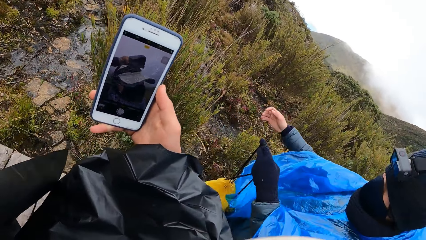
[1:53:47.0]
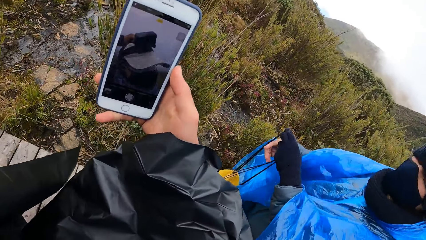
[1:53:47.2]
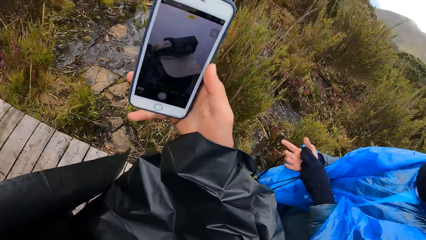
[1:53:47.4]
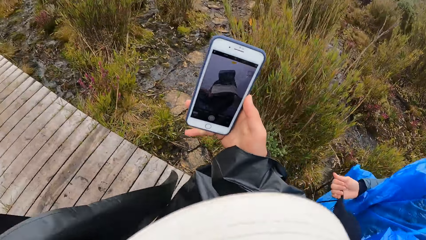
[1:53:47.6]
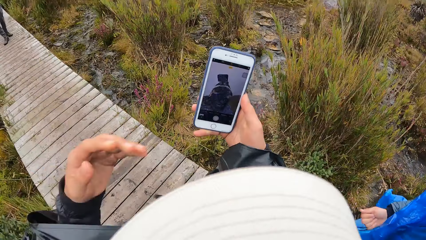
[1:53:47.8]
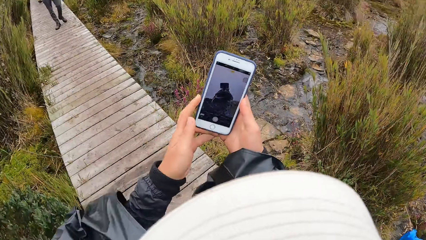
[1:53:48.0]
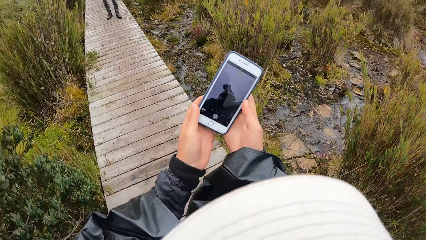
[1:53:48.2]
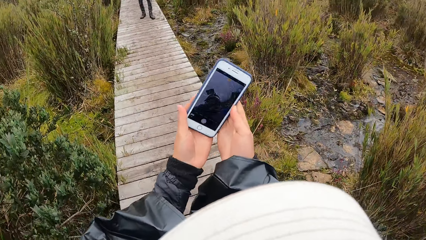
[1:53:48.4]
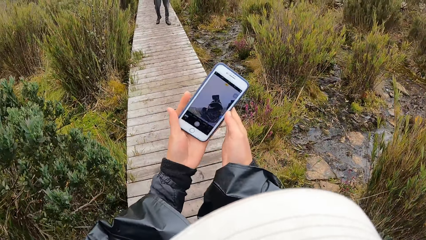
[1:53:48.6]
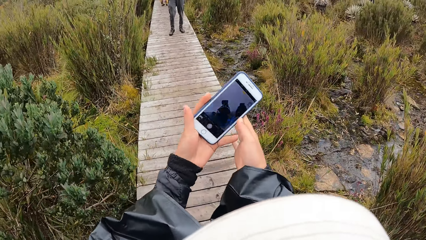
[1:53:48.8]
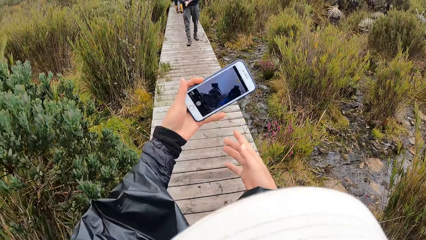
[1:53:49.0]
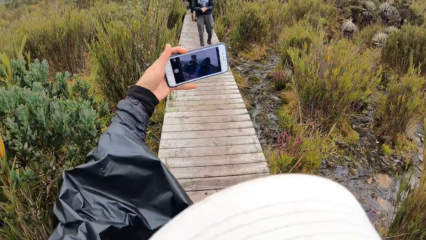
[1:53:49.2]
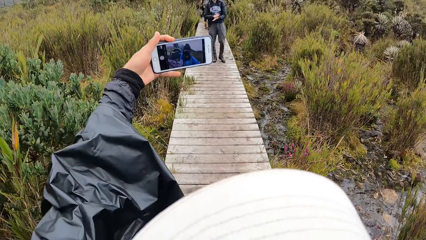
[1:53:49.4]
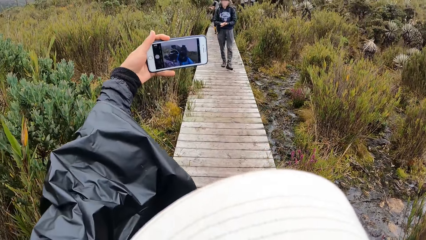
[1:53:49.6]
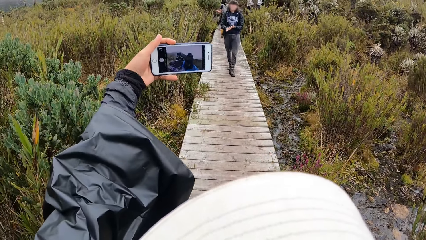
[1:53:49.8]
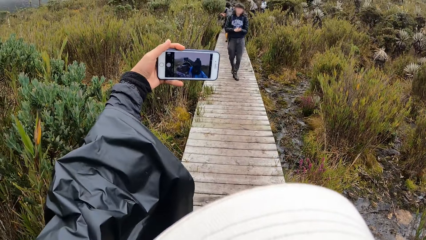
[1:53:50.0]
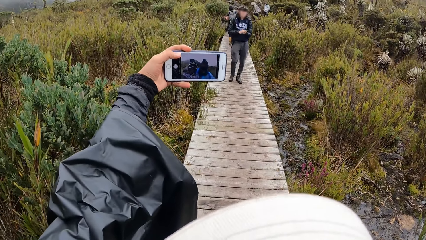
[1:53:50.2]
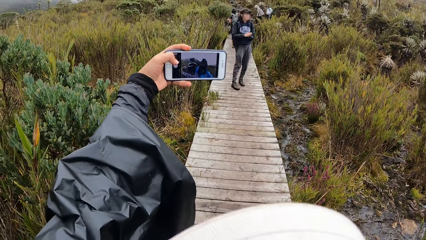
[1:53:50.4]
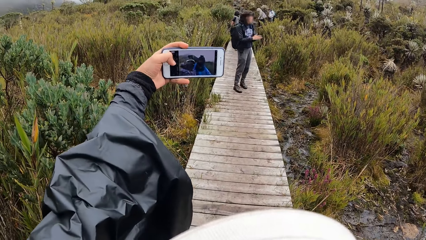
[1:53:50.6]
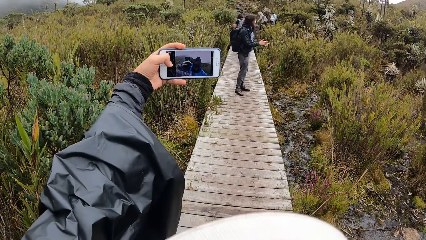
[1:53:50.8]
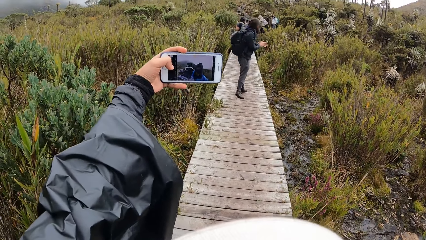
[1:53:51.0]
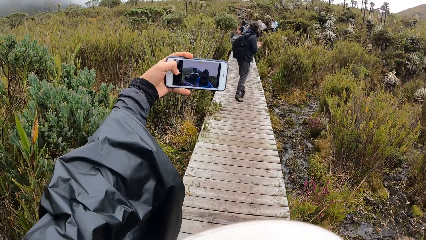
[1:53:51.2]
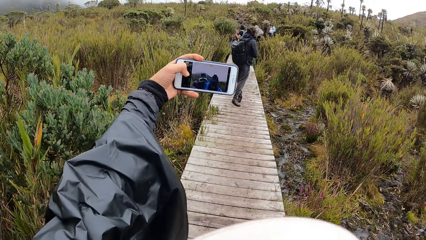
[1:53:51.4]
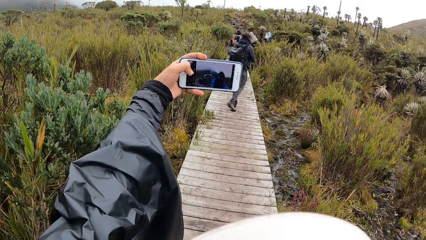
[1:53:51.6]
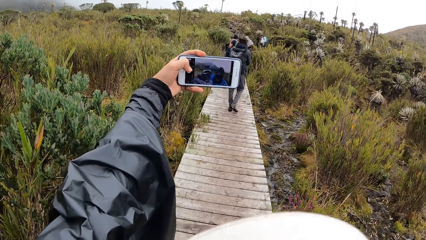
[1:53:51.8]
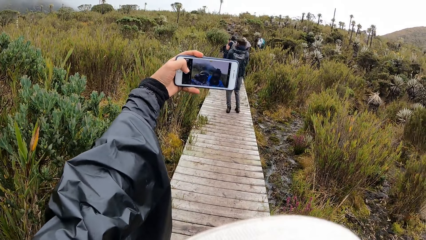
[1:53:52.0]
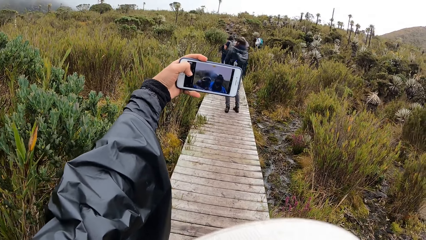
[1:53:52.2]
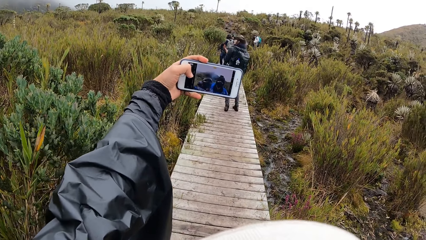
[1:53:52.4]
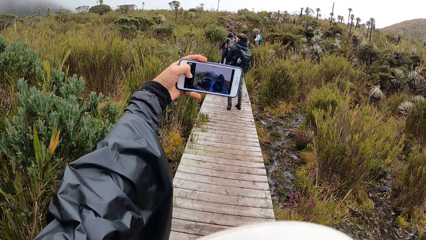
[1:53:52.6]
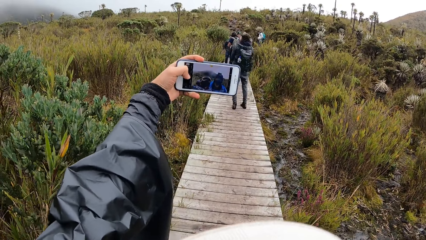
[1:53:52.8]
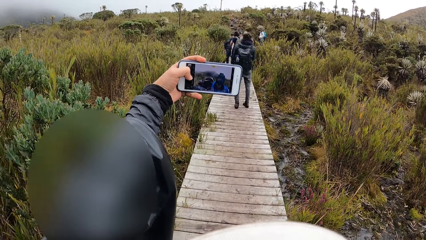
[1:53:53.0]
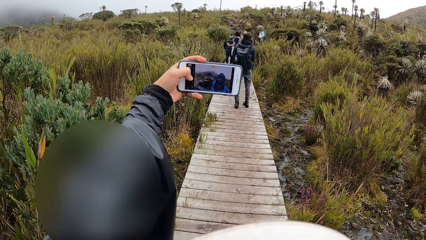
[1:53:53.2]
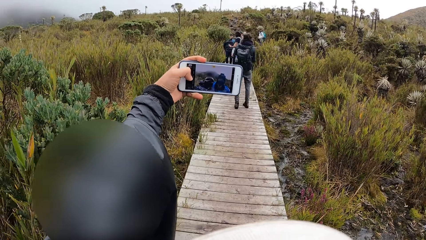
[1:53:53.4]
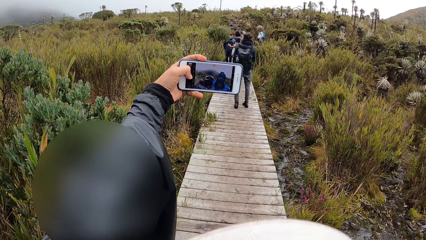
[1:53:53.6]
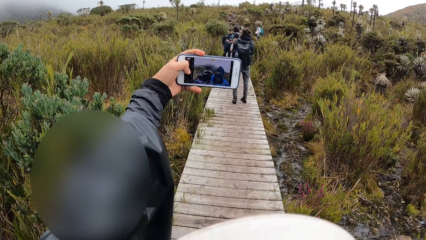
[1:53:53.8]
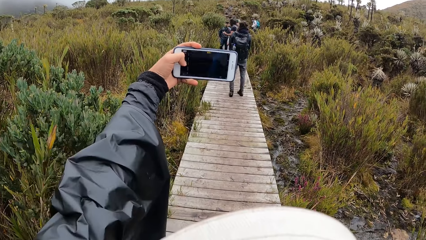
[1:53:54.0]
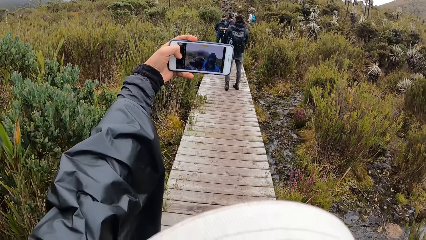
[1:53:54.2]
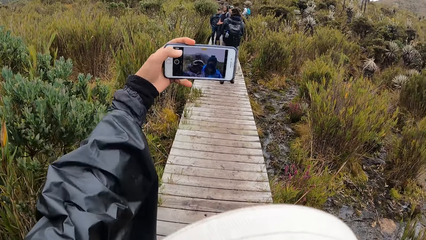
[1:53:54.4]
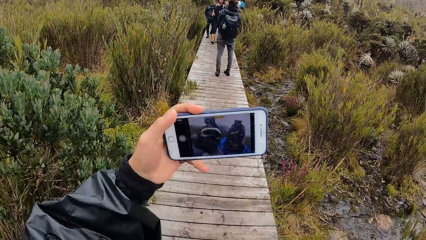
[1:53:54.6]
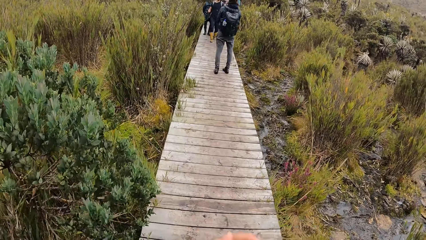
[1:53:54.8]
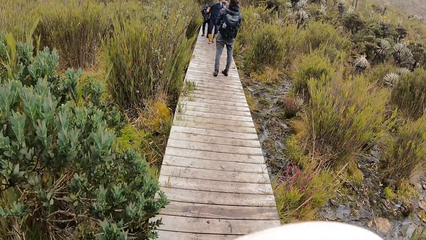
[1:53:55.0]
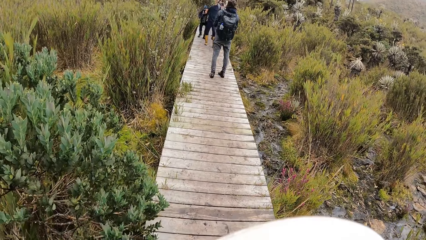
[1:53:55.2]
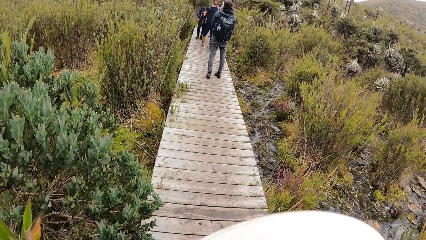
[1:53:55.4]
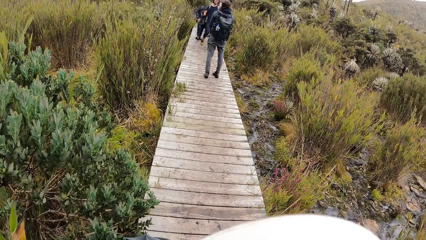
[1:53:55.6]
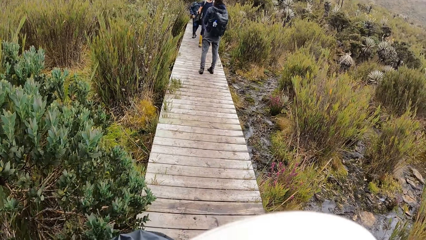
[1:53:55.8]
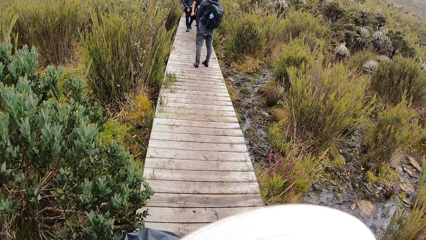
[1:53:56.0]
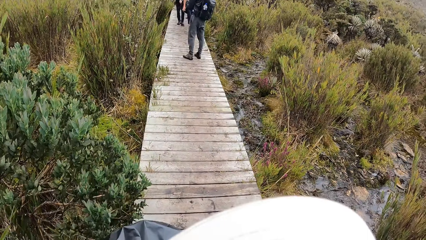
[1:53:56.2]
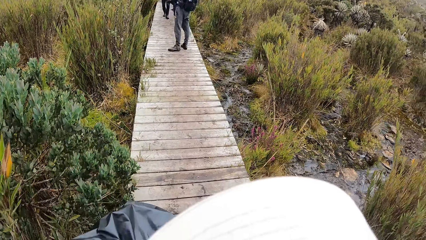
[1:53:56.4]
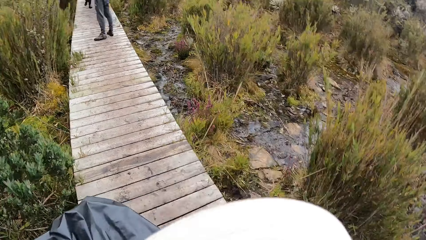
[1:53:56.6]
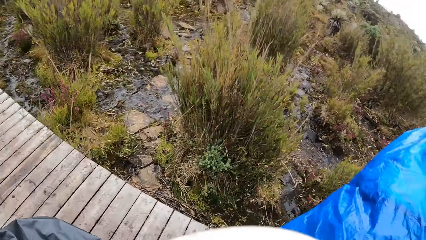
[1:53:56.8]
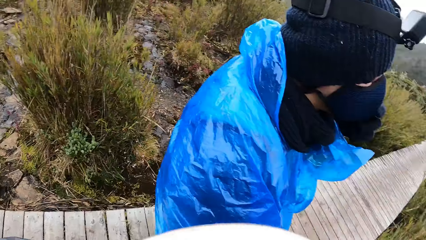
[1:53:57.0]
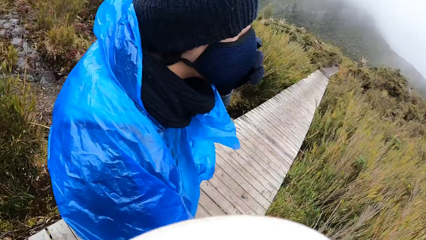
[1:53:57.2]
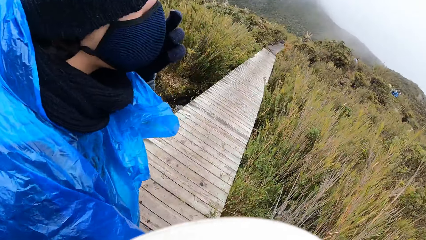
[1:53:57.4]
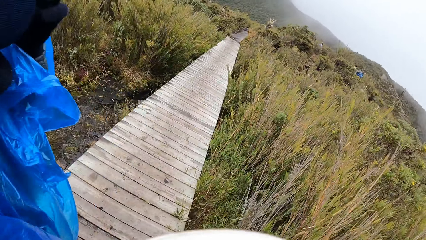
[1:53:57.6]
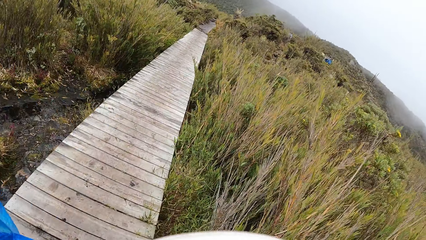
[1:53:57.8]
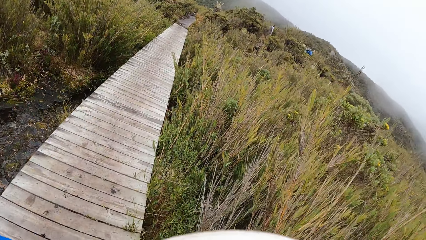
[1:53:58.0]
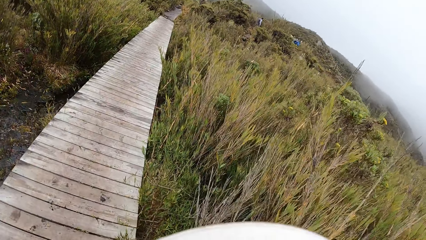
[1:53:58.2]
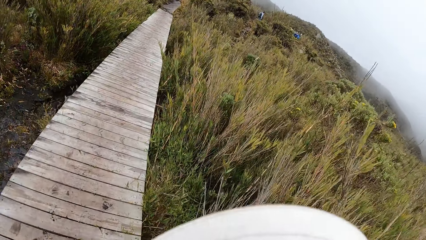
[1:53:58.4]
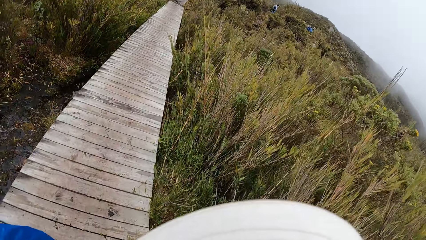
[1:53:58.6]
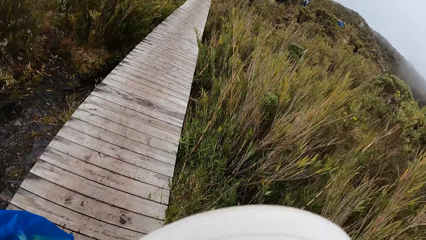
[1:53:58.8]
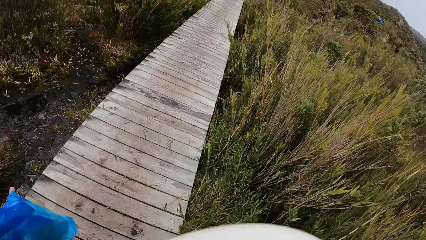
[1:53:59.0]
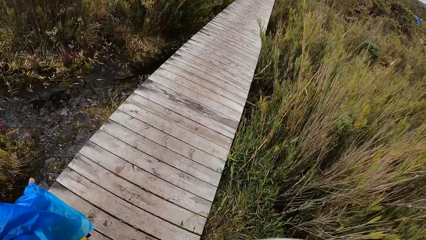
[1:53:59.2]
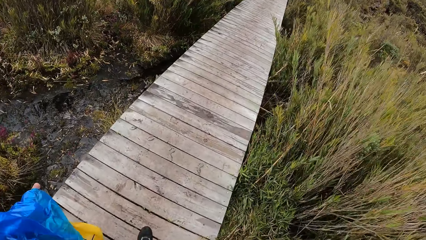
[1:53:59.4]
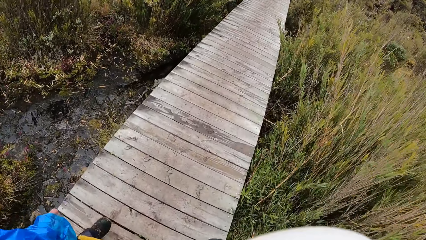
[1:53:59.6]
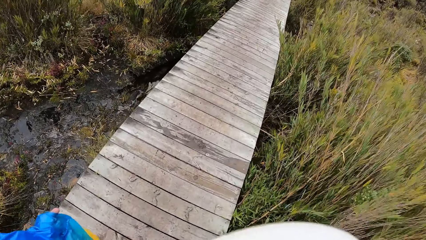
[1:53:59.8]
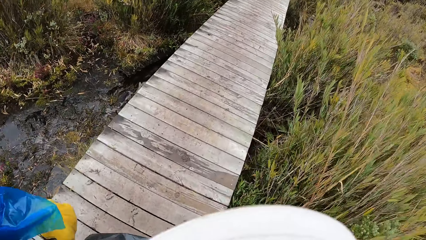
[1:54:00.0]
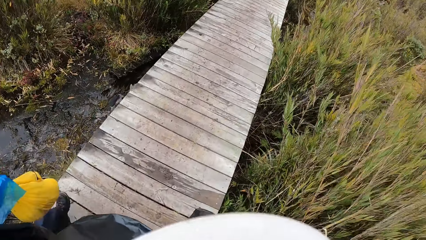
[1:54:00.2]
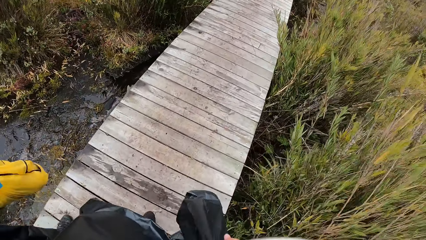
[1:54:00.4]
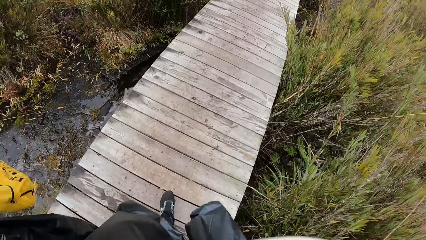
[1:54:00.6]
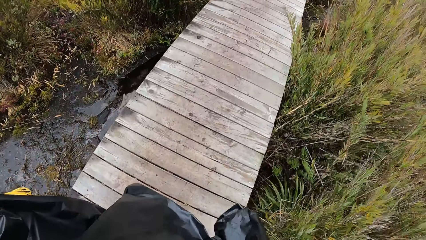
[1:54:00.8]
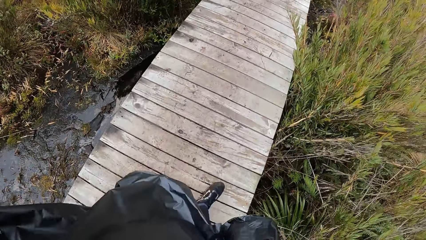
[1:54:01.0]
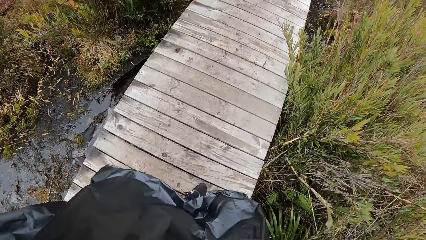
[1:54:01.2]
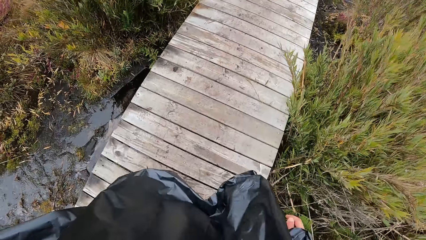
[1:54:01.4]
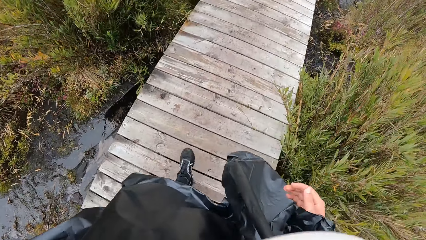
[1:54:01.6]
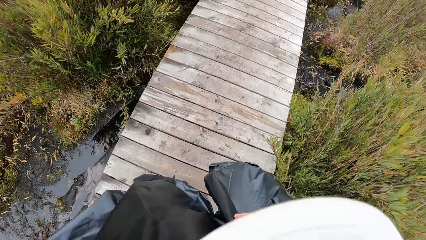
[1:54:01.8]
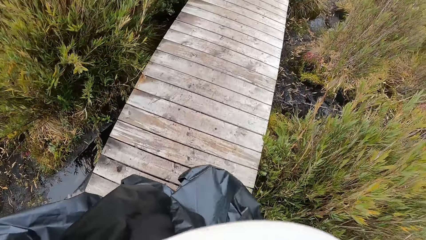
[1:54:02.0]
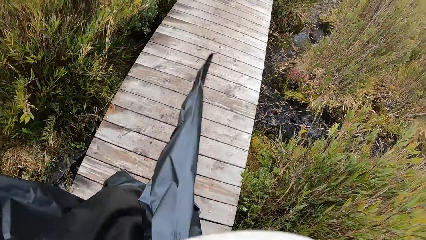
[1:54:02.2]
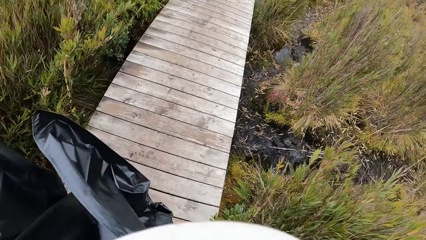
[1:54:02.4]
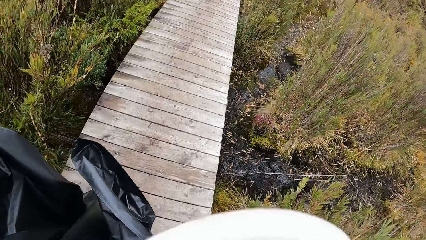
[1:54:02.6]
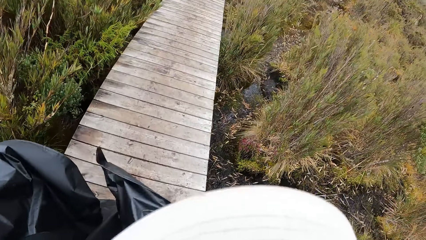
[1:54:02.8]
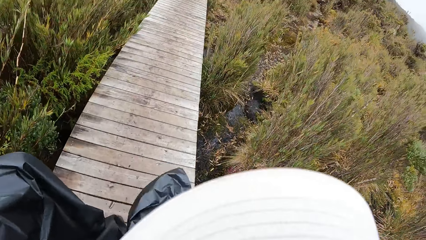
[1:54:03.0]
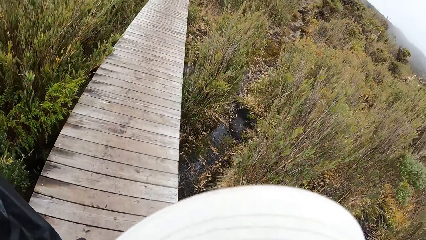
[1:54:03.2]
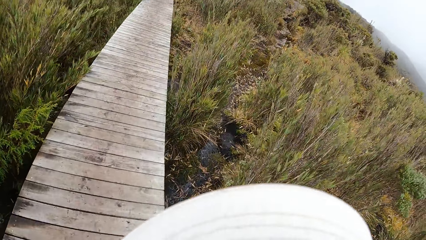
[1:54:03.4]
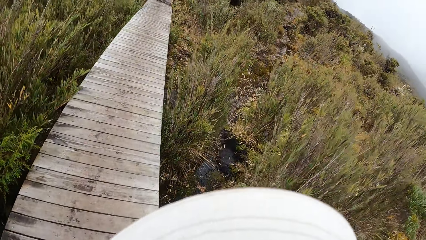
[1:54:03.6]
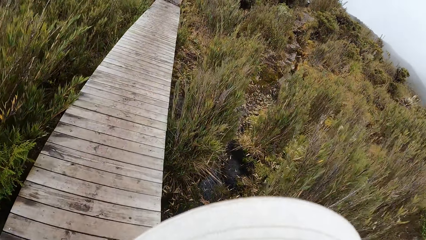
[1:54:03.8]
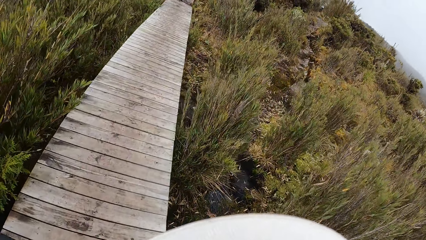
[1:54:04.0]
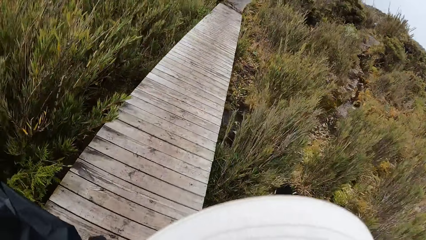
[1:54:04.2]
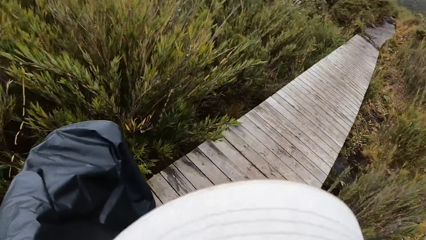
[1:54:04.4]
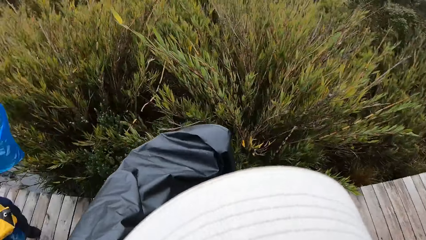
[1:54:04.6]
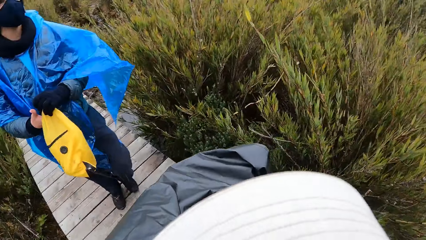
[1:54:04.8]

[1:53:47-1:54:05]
The man holds the bag with his right hand. The camera wearer holds the phone with both hands. He looks at the camera. He holds the phone with his left hand. He takes a selfie picture with the phone in his left hand. He takes a selfie with the man. He looks at the man. He looks at the vegetation. He looks at the water on the ground. He looks at the shoes. He walks on the bridge.
